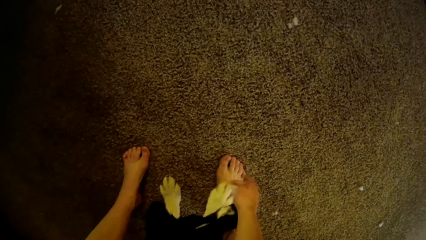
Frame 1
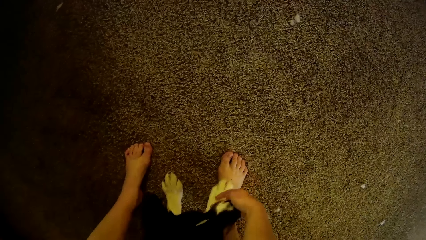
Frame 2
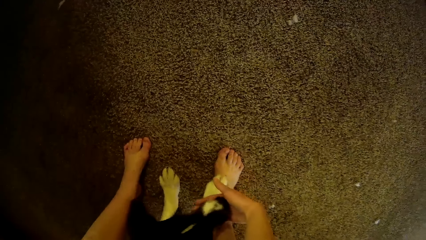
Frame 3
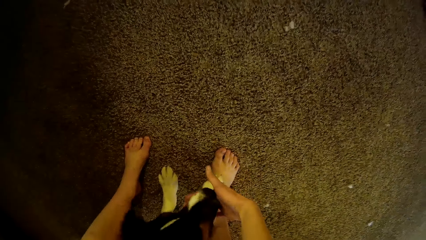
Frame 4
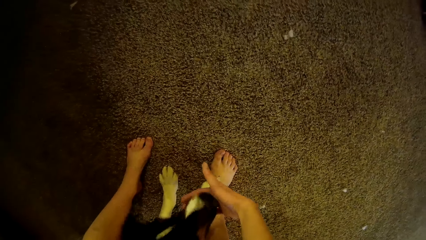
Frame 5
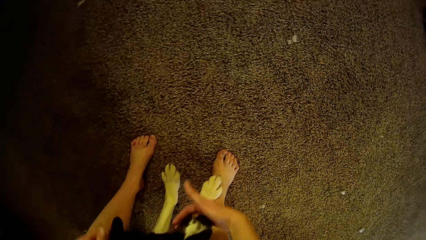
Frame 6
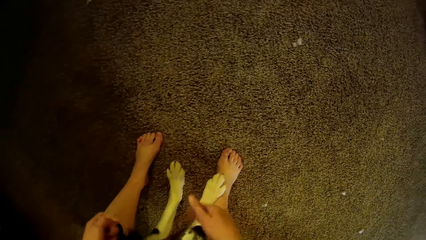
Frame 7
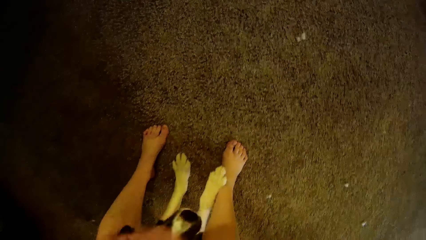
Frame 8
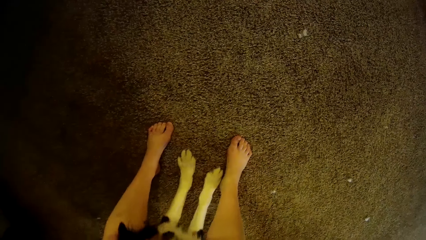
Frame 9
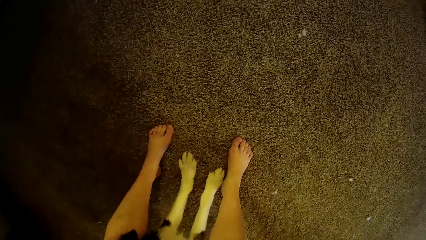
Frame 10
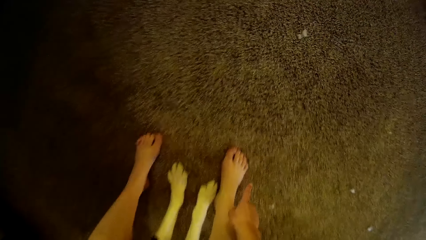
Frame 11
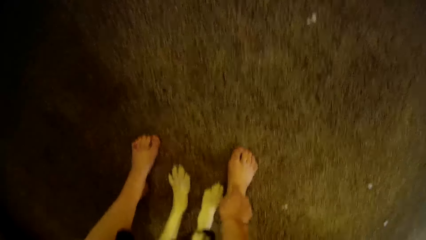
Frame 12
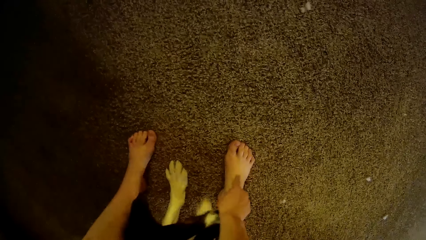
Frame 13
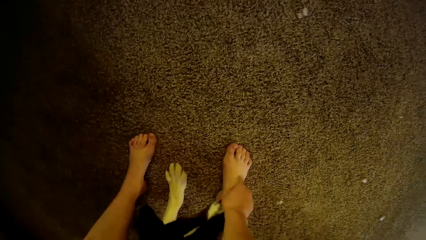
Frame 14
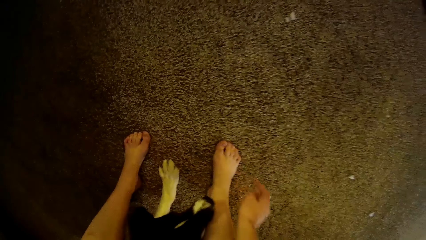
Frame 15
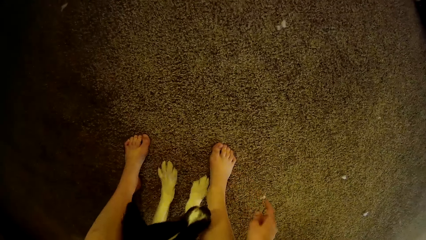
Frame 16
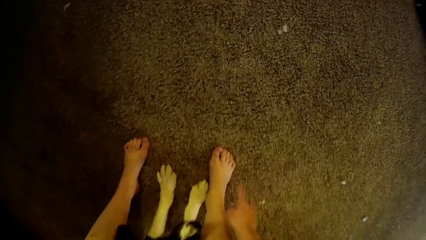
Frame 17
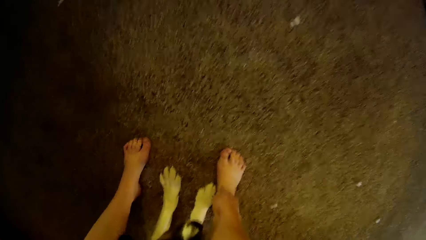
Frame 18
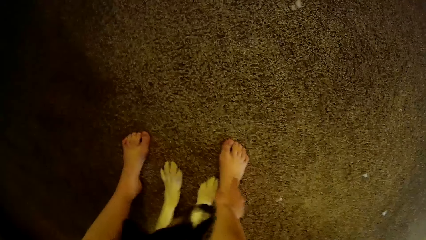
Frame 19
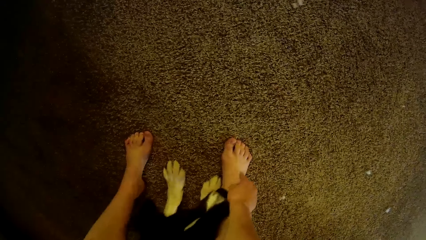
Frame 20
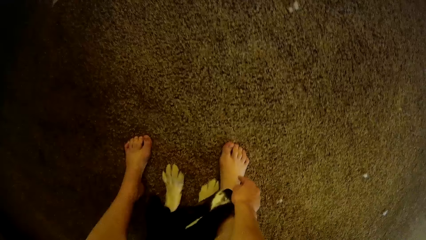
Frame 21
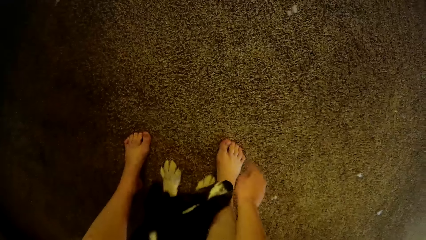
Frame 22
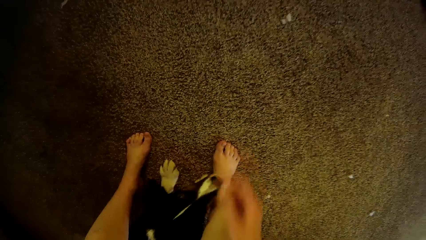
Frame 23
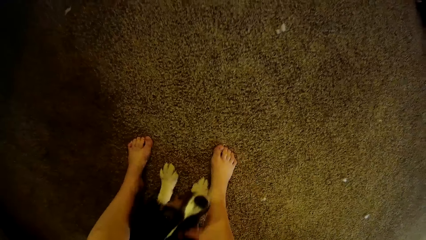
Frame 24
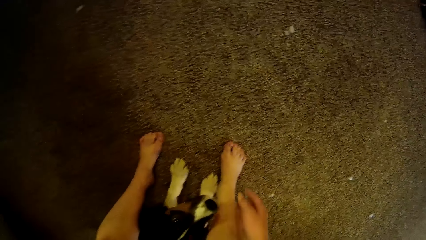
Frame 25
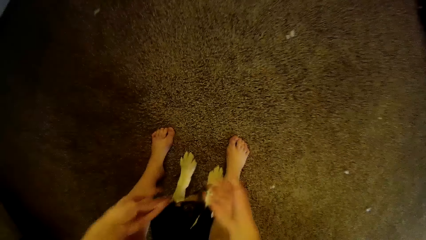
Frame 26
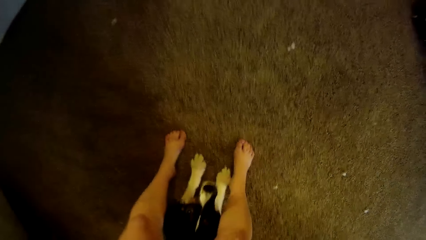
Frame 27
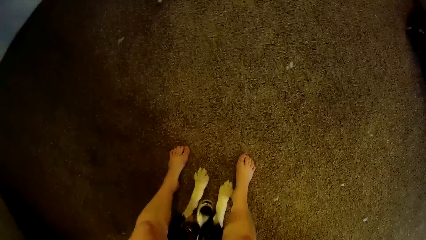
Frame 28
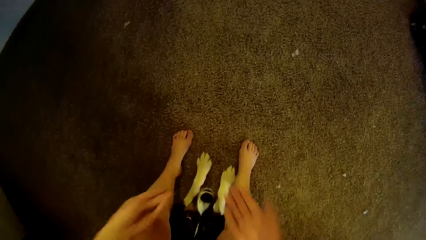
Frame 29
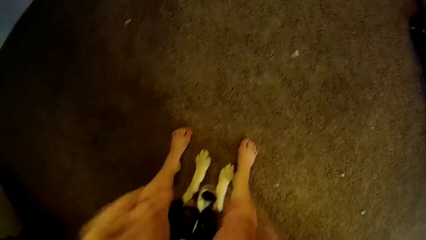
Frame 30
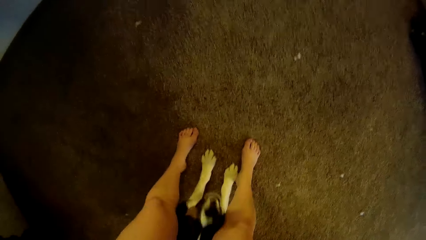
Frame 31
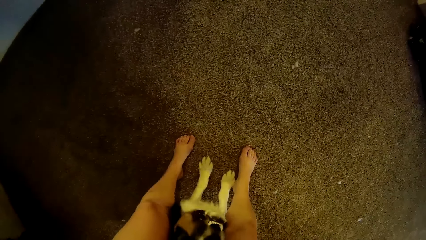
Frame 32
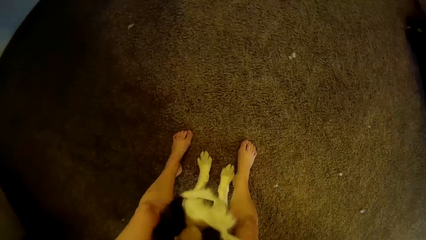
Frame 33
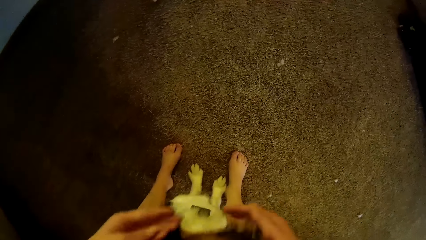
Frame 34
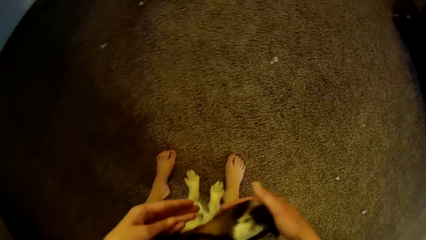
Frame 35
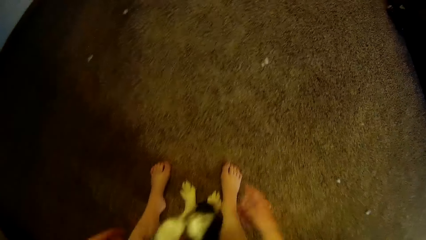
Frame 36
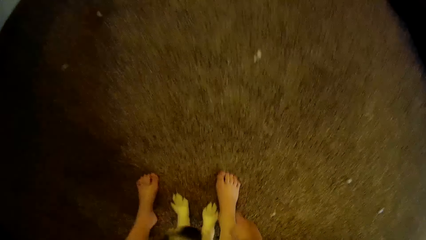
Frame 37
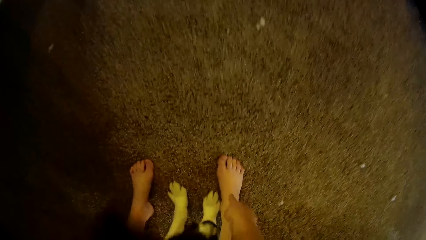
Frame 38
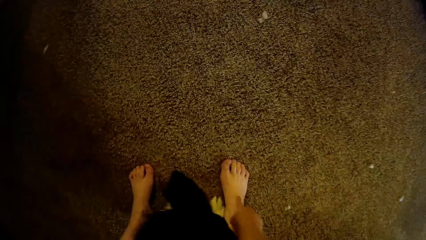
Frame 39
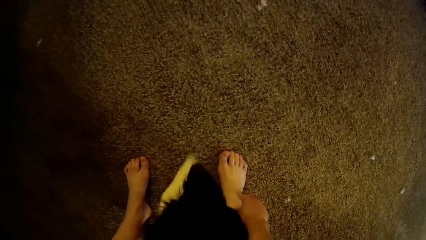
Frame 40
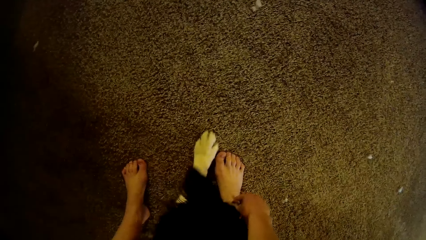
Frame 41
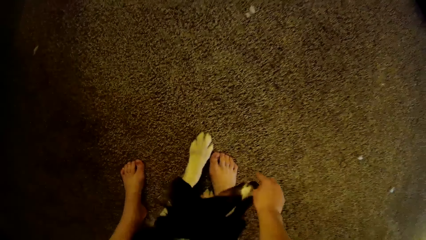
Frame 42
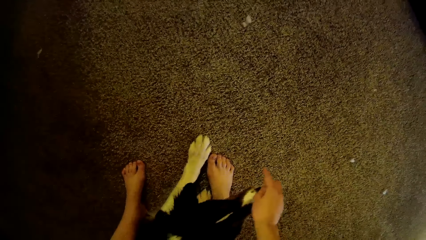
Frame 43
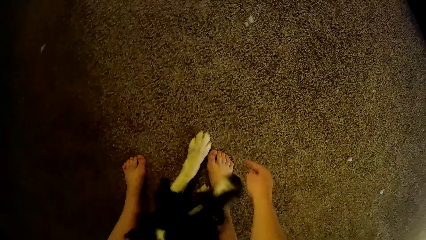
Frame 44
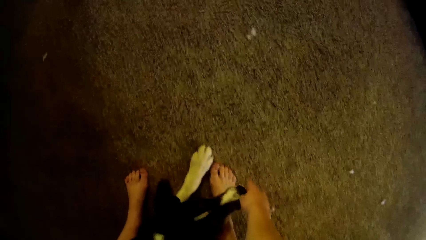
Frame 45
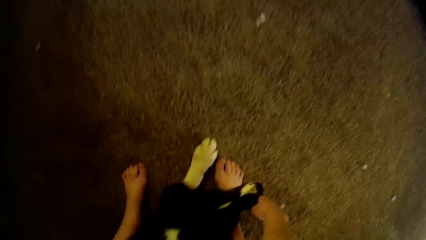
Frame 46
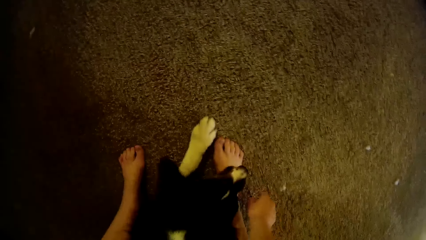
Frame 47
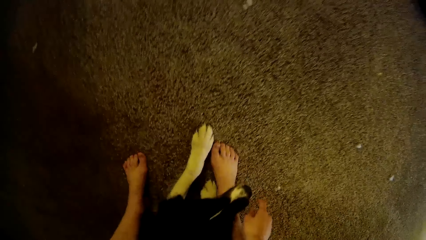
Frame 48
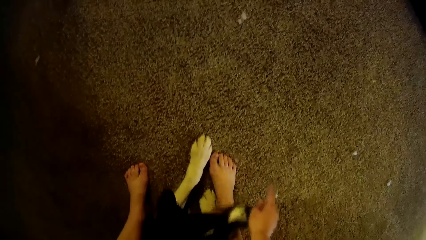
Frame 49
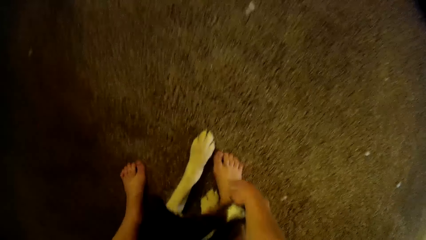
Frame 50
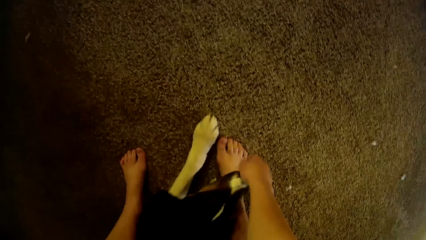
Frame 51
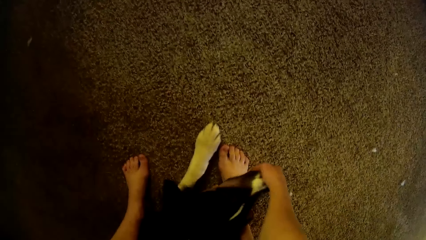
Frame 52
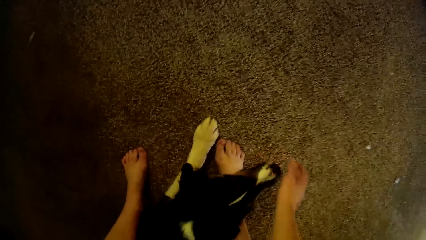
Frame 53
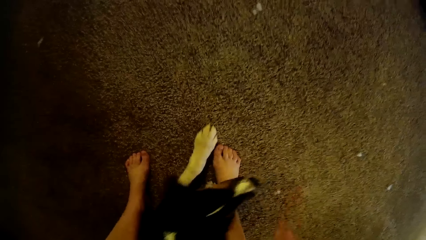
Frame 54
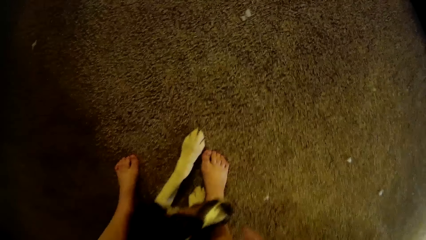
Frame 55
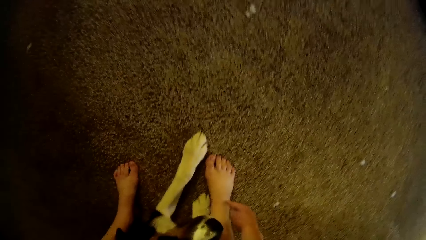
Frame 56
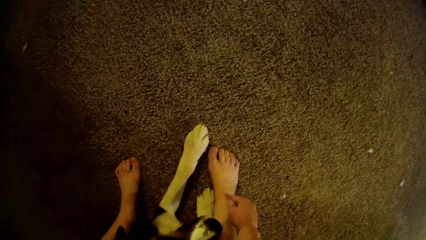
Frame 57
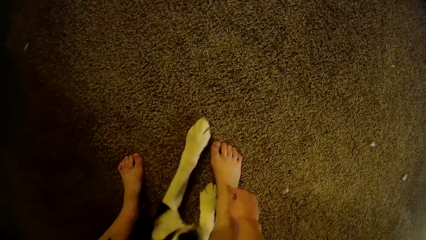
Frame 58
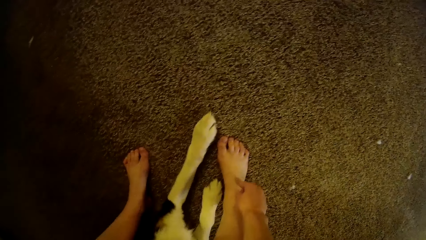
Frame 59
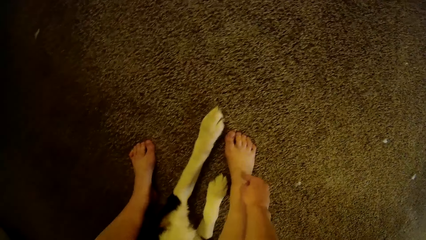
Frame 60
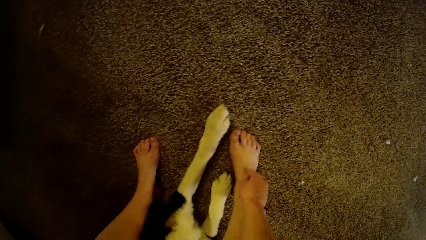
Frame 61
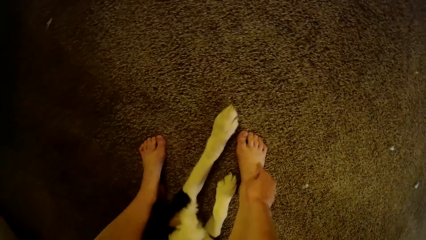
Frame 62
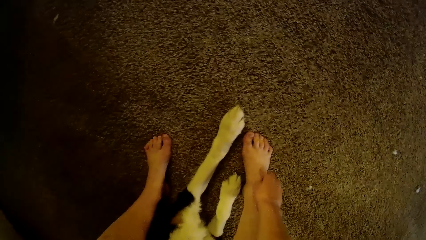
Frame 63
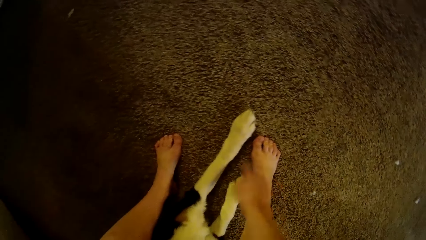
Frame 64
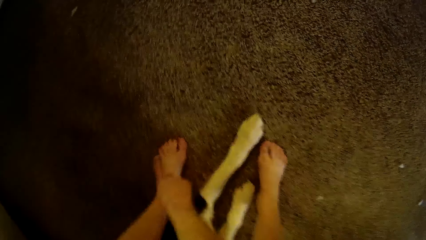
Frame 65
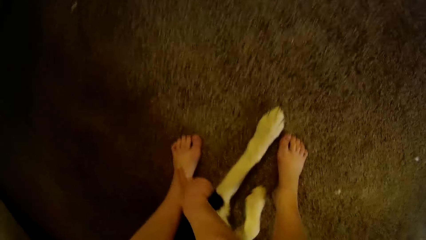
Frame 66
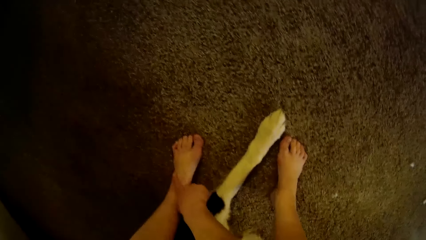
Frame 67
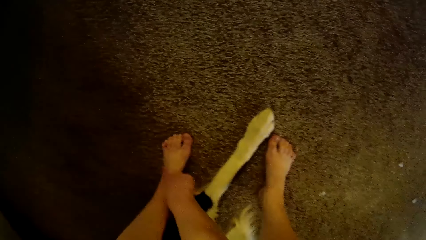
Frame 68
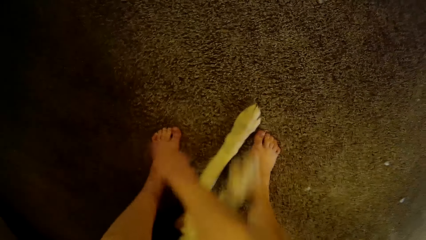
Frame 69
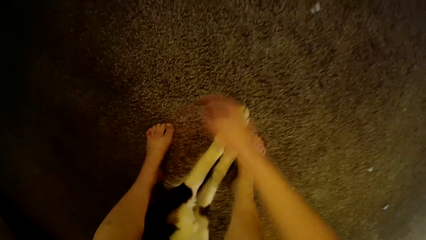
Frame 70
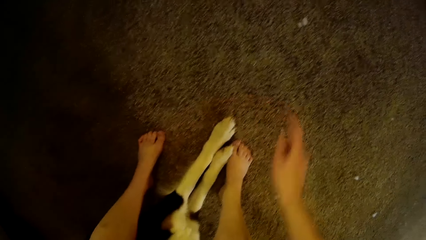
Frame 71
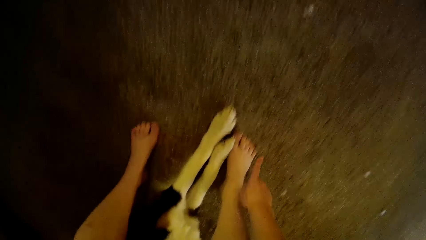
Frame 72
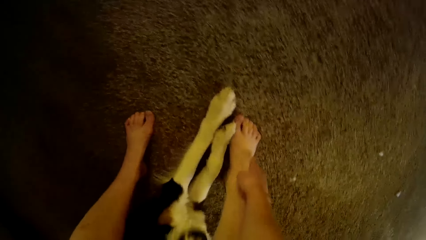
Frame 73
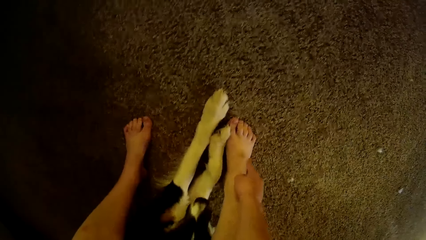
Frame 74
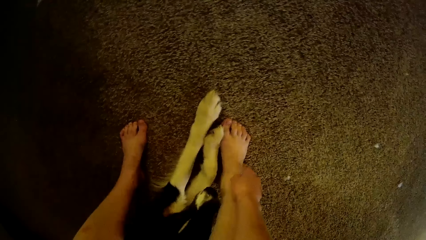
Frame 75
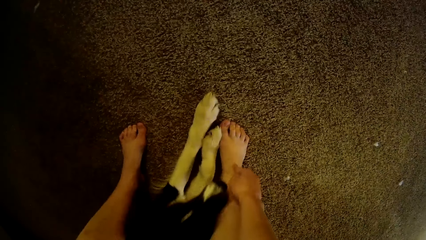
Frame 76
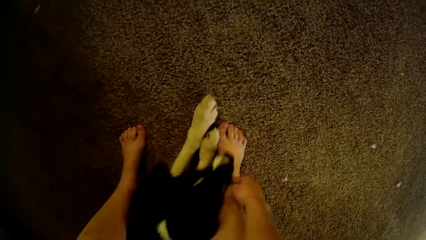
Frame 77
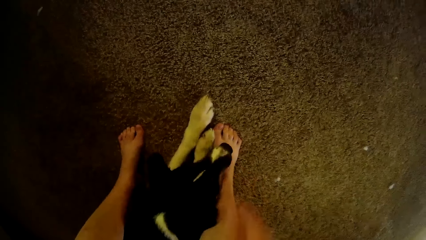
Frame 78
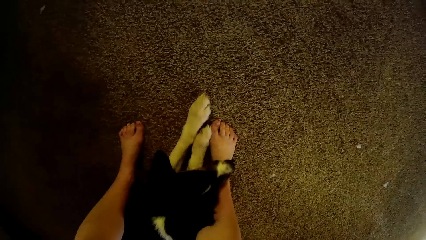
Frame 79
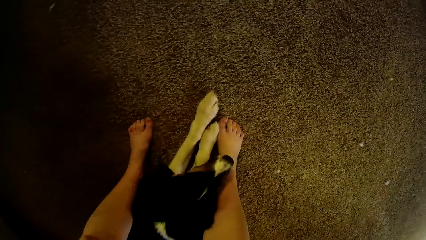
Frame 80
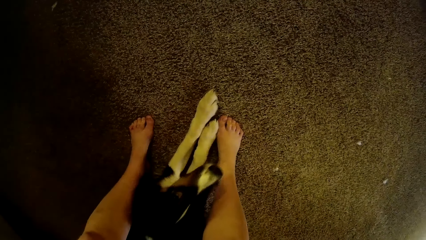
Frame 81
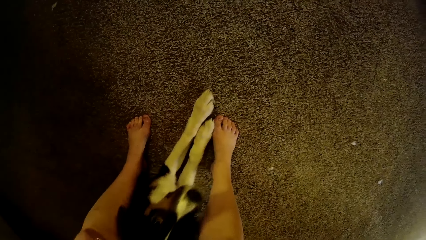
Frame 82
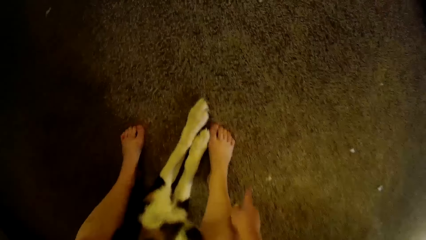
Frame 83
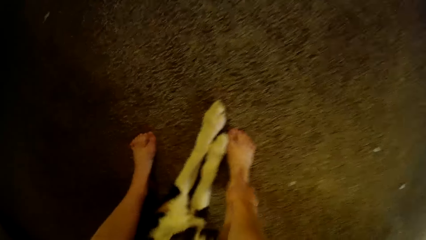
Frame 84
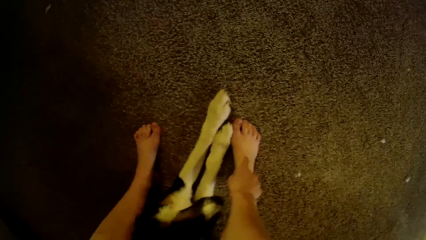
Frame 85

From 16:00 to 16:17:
The camera wearer points at her feet.
